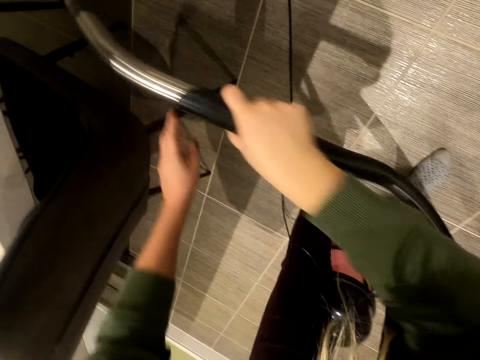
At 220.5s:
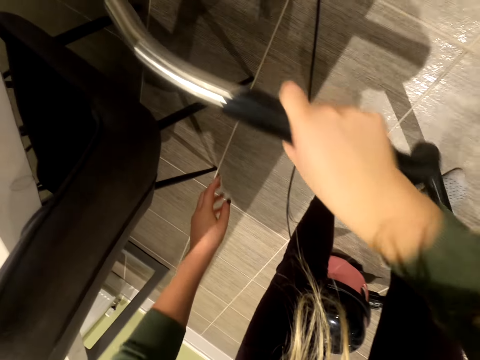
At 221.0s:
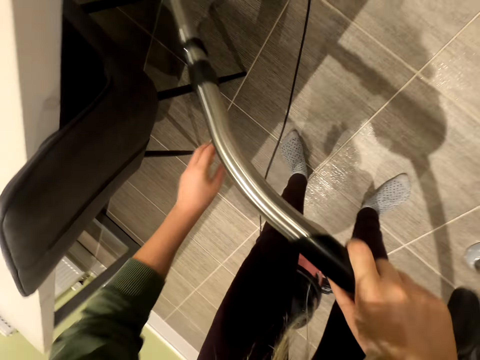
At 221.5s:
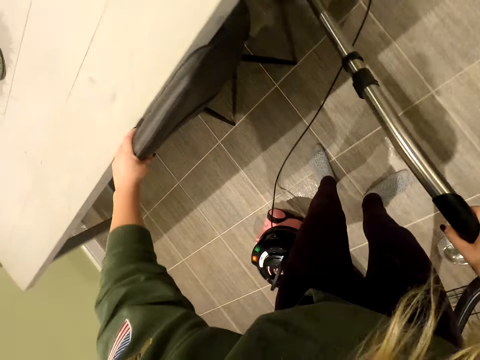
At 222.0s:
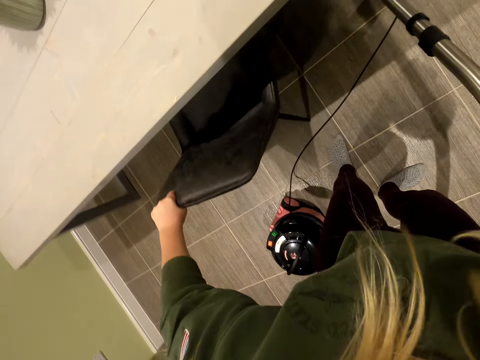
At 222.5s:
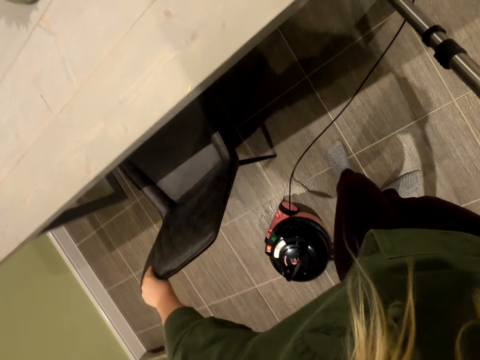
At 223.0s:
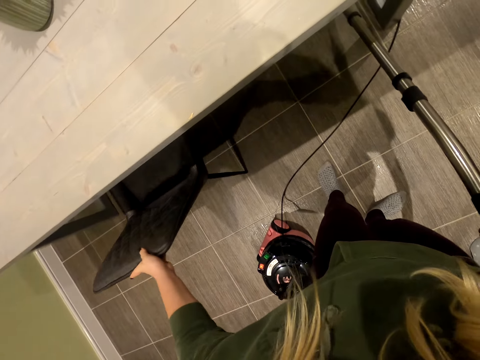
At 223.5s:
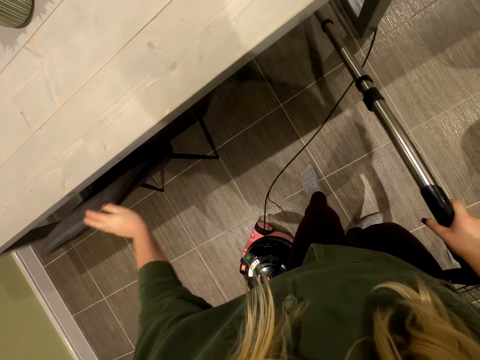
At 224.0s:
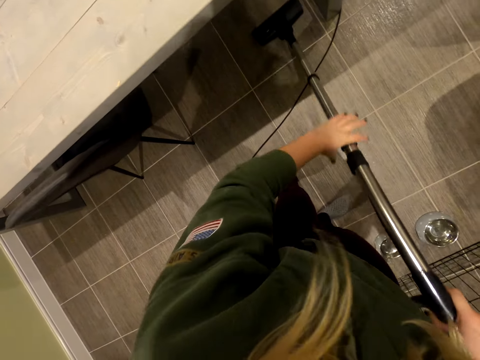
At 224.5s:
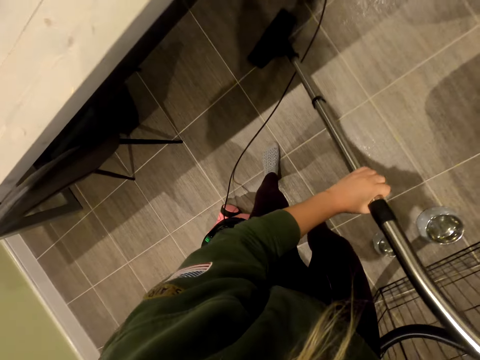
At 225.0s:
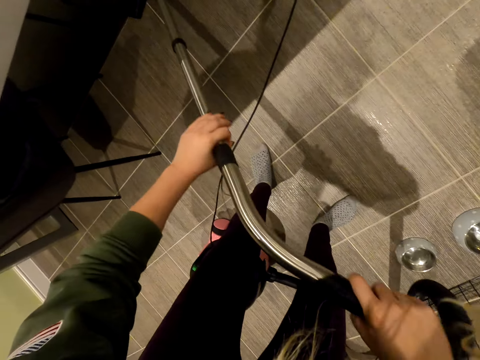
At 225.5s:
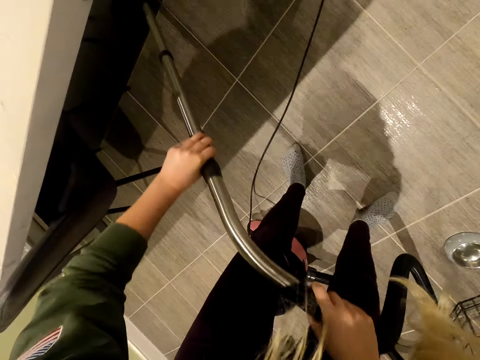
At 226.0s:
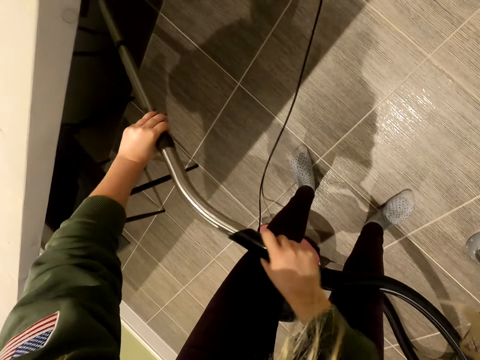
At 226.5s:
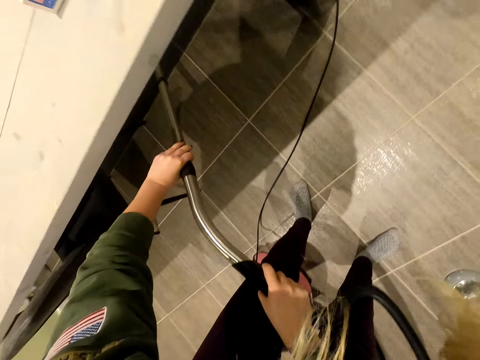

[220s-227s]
The camera wearer pulls the chair. They clean the house with the vacuum cleaner.

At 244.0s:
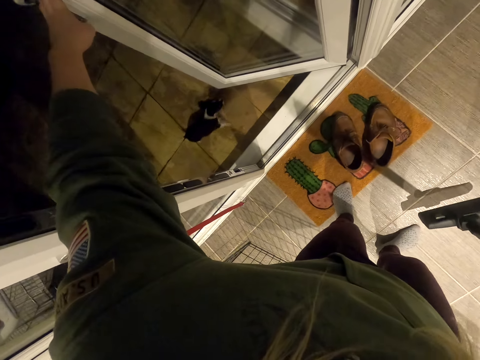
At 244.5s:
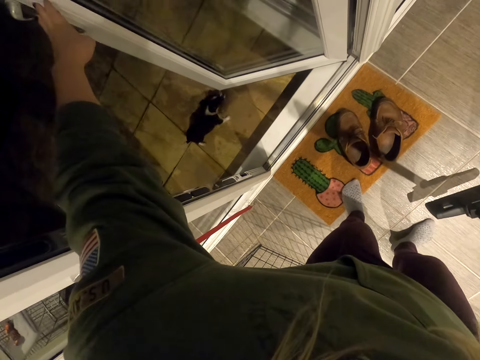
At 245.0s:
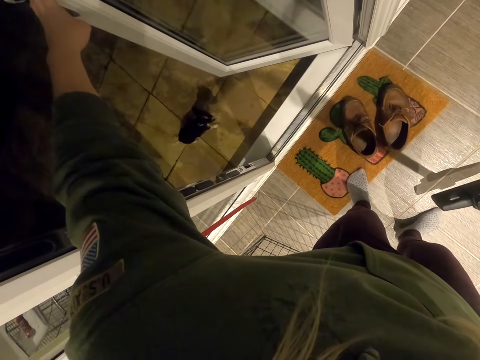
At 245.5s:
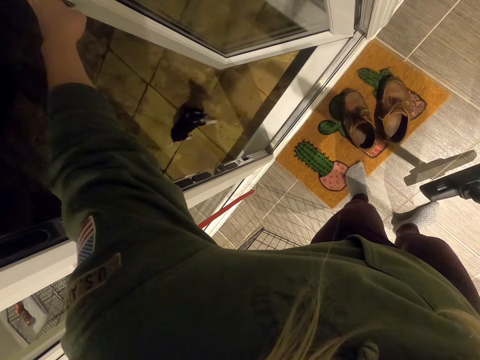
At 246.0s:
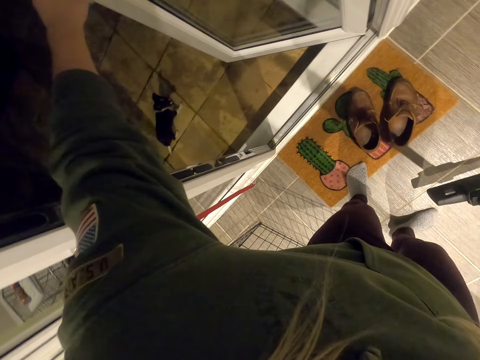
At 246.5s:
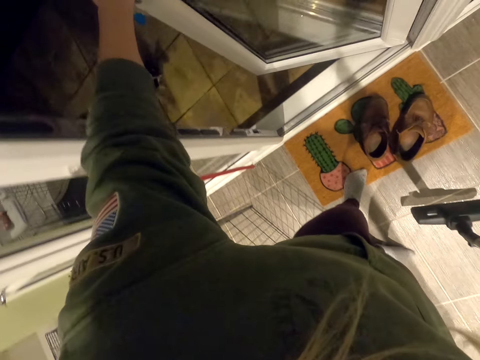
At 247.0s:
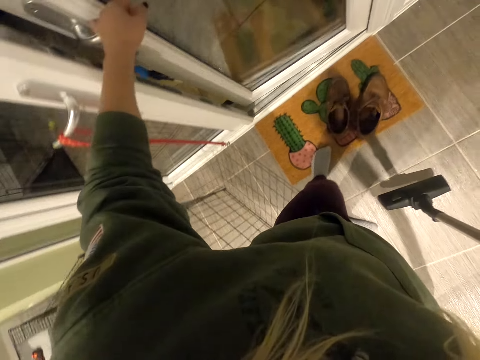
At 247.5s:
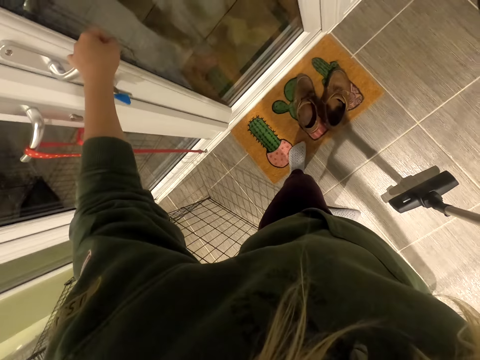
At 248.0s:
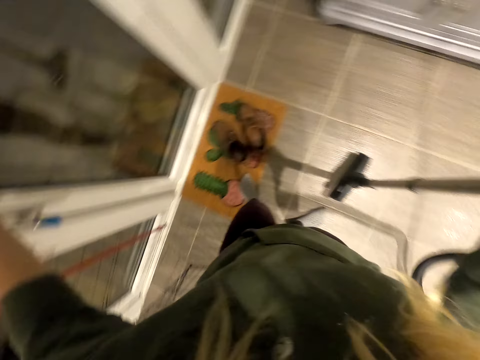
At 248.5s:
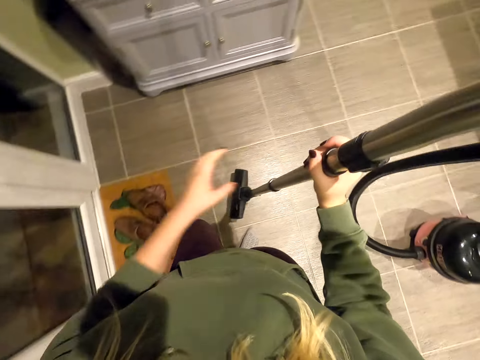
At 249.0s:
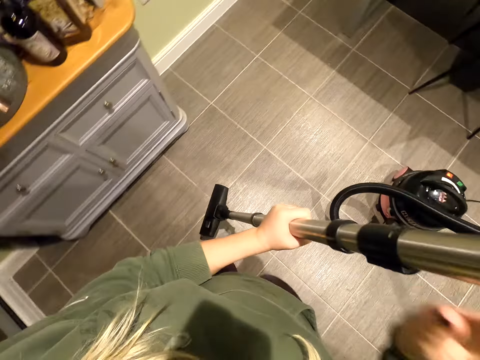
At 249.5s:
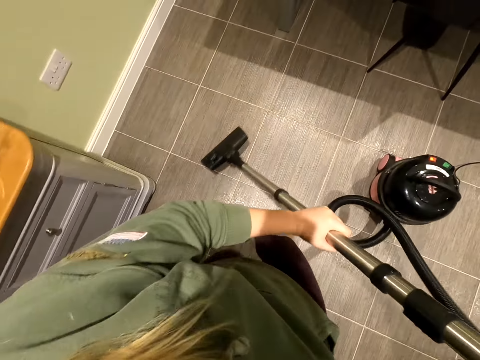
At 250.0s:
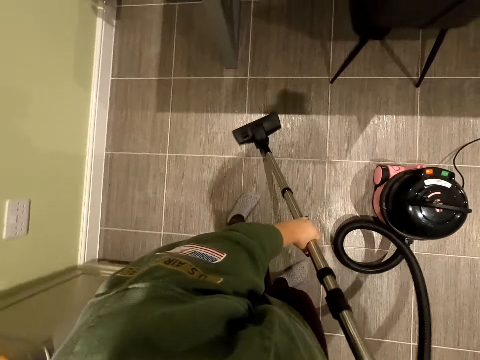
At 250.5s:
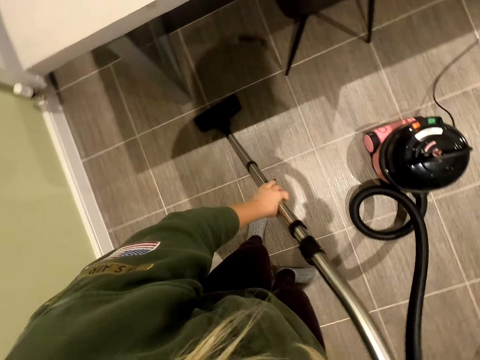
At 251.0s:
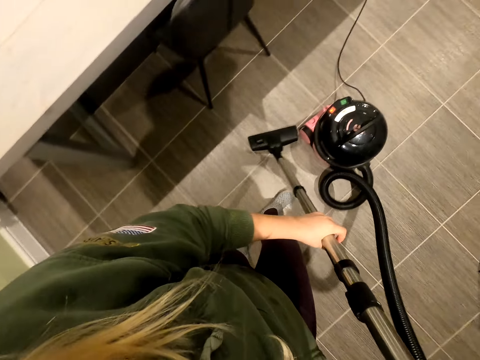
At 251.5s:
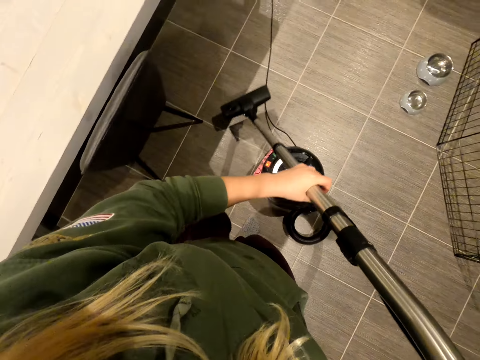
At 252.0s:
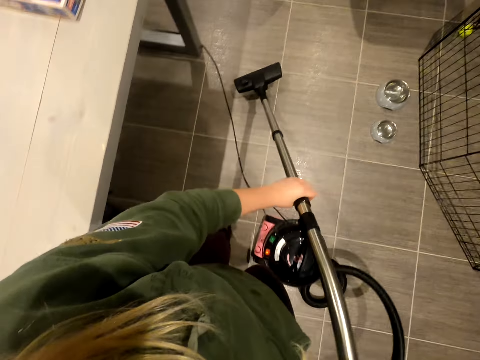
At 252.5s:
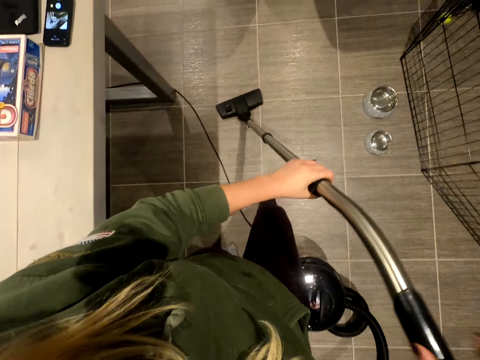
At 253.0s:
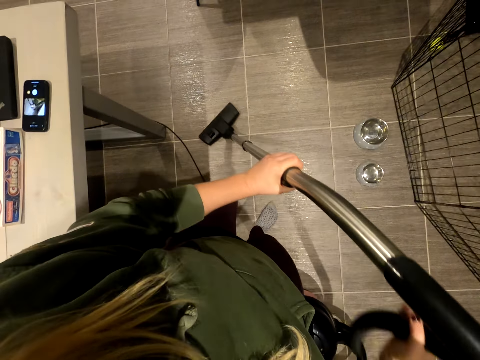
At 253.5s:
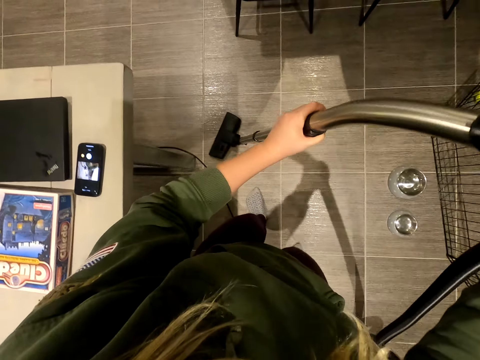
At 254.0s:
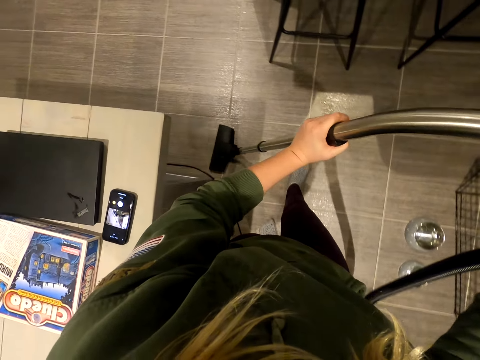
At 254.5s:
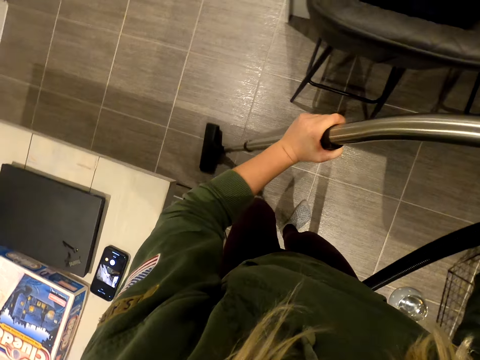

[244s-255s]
The camera wearer looks at the cat. They close the door. They clean the house with the vacuum cleaner.

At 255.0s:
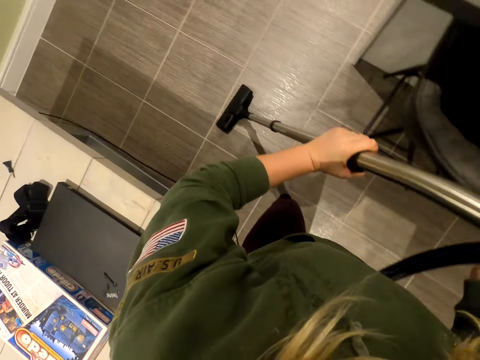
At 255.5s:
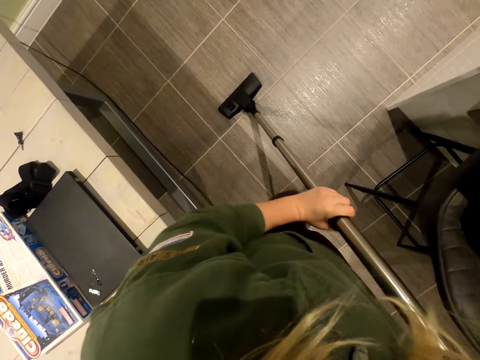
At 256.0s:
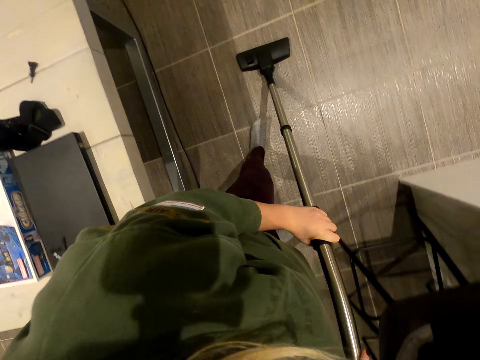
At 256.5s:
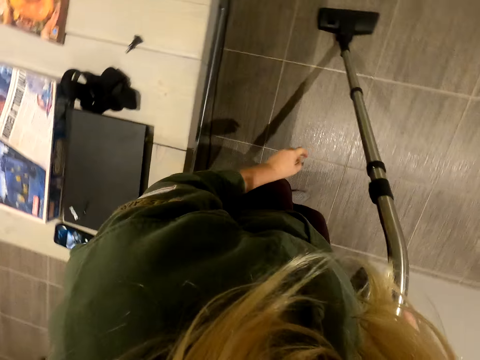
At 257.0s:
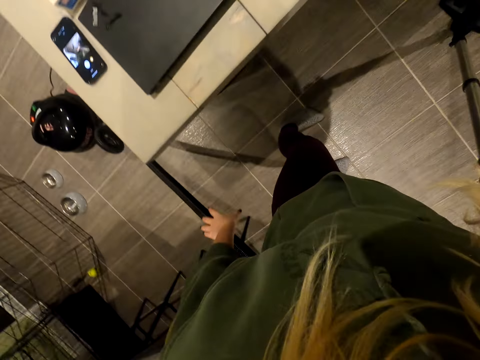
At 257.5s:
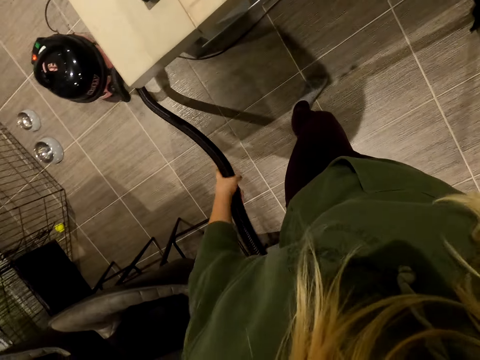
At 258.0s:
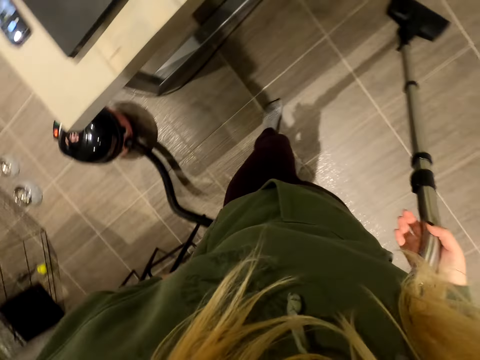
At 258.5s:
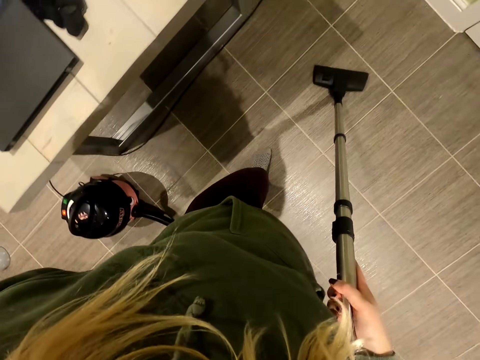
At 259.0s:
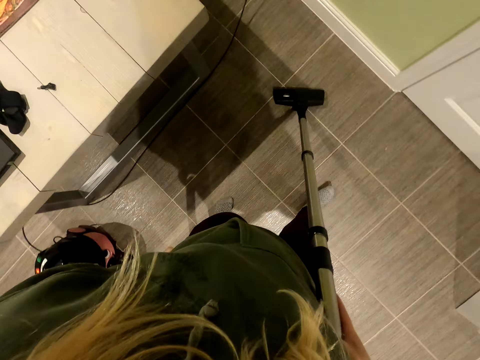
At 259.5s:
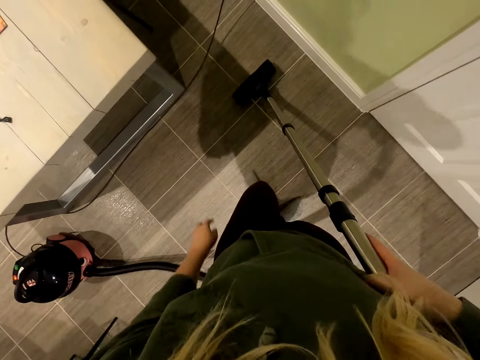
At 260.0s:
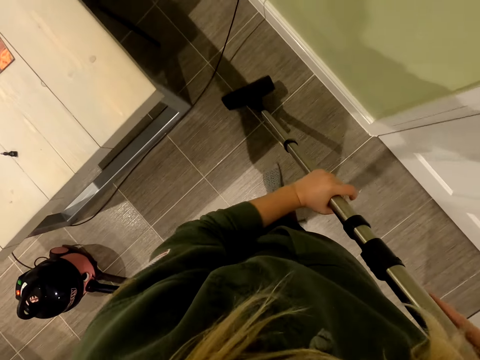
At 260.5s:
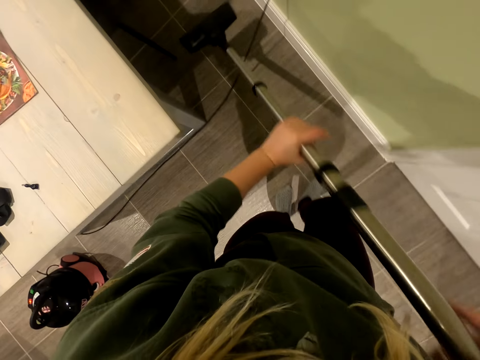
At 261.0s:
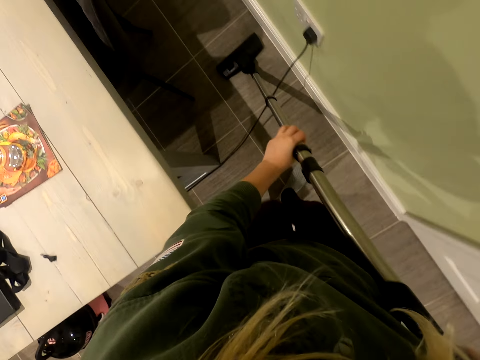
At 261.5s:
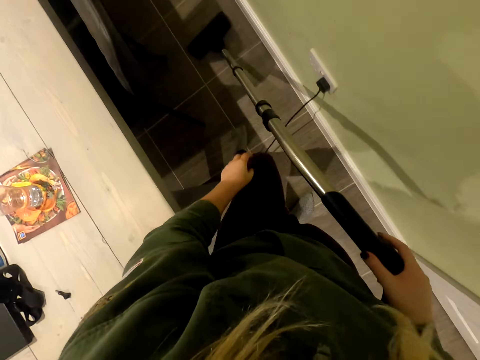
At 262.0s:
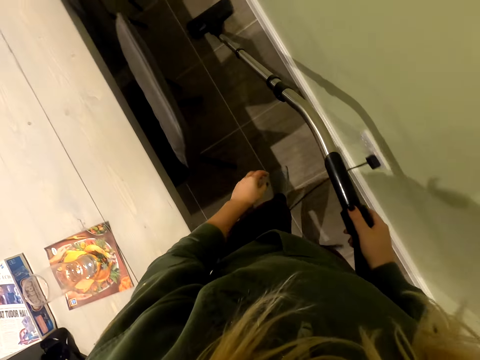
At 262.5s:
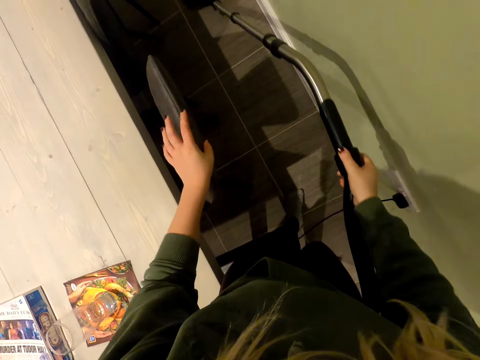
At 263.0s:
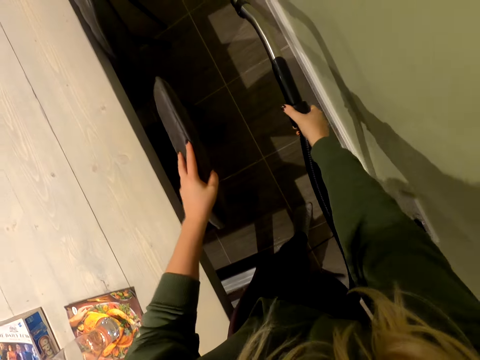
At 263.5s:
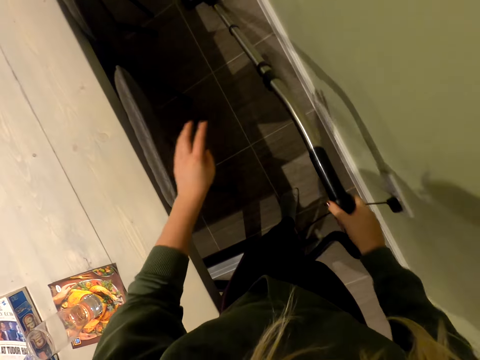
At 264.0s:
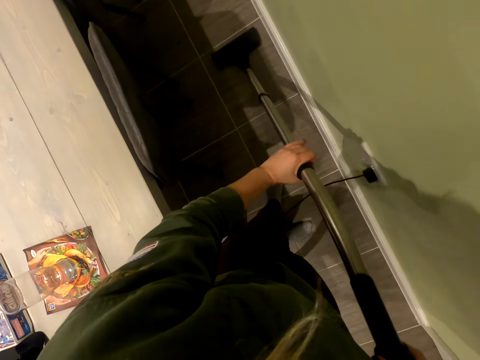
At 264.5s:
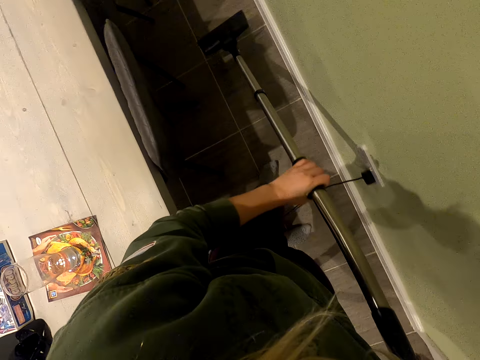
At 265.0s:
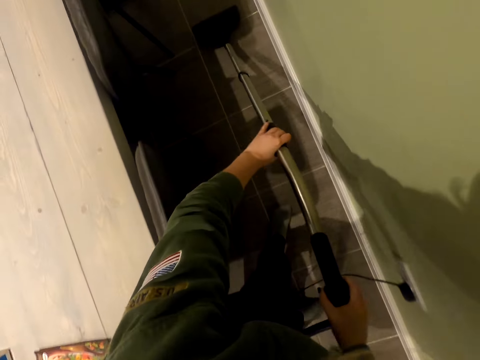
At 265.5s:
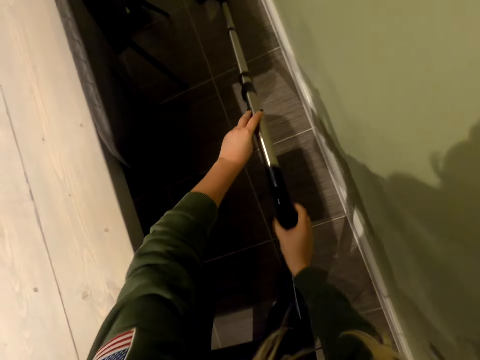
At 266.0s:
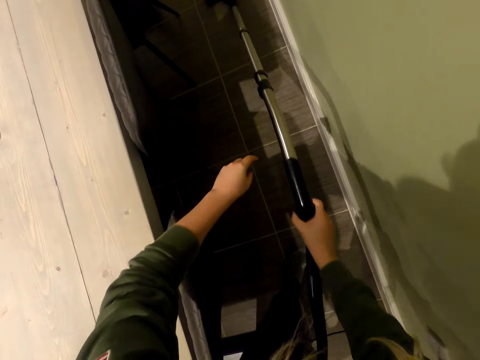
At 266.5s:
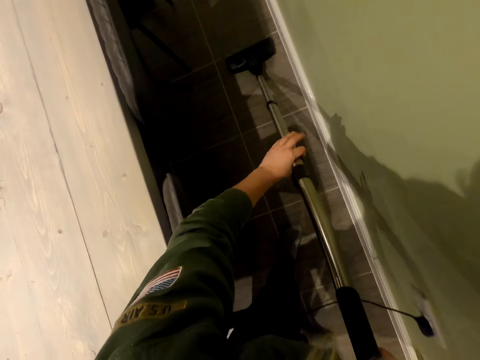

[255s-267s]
The camera wearer pulls the vacuum cleaner hose. They clean the house with the vacuum cleaner. They push the chair. They clean the floor.
